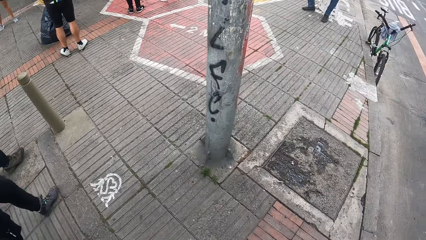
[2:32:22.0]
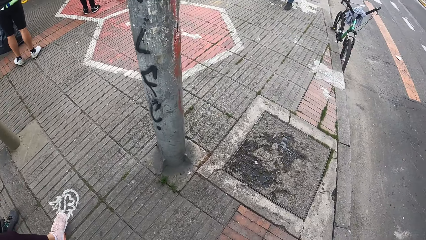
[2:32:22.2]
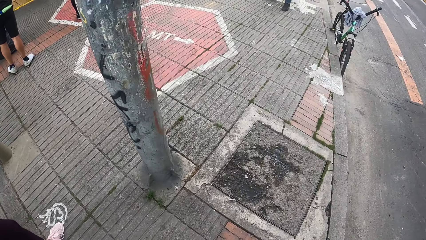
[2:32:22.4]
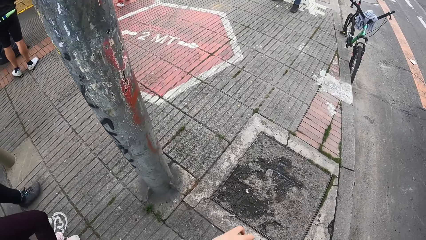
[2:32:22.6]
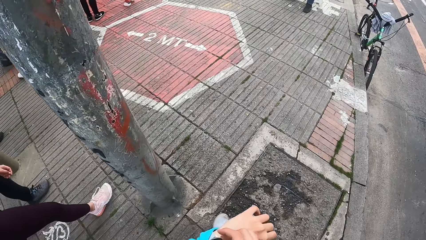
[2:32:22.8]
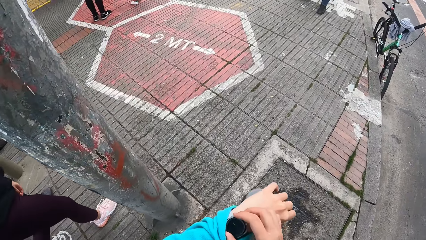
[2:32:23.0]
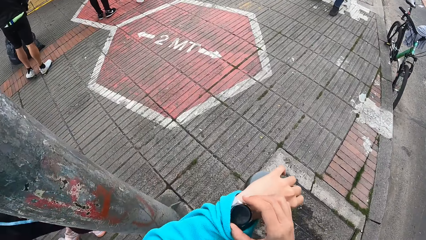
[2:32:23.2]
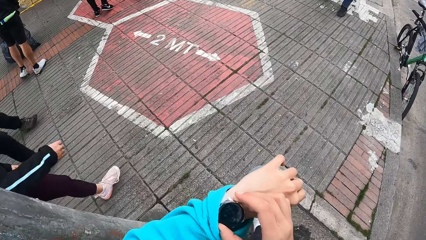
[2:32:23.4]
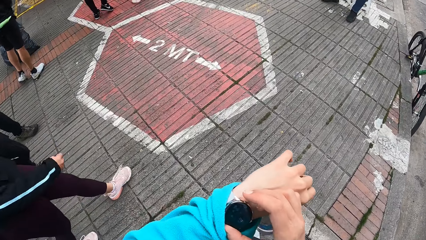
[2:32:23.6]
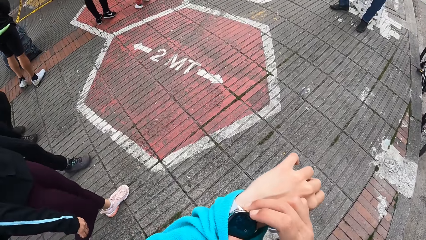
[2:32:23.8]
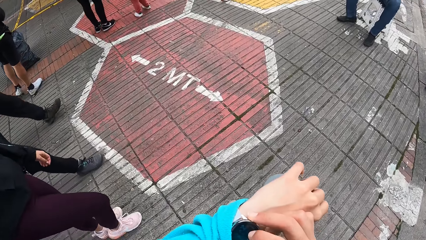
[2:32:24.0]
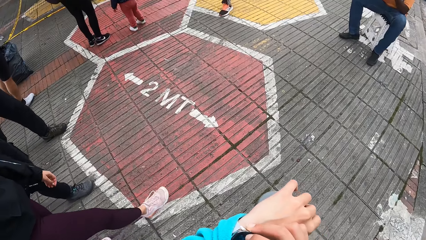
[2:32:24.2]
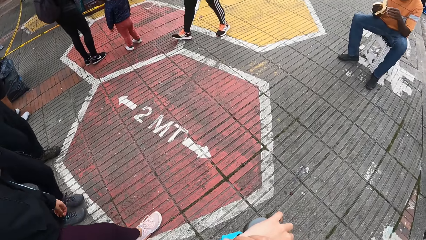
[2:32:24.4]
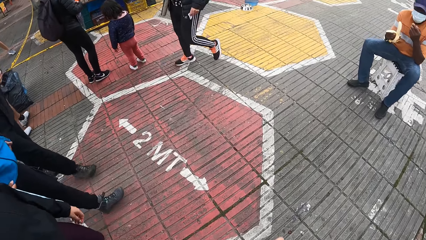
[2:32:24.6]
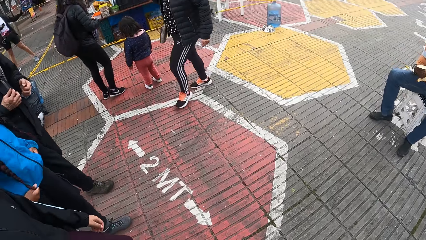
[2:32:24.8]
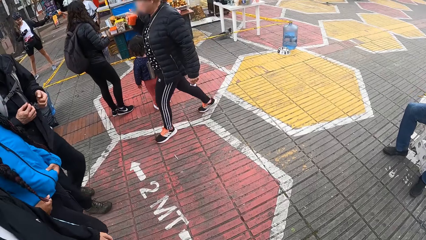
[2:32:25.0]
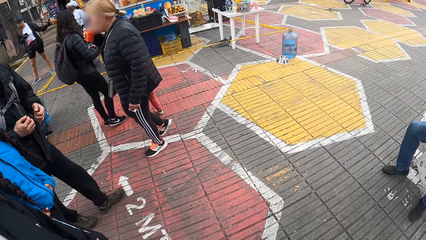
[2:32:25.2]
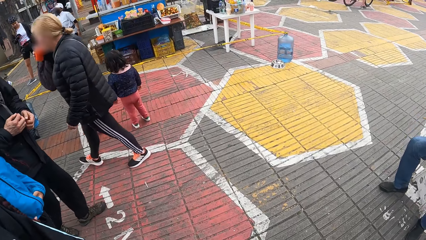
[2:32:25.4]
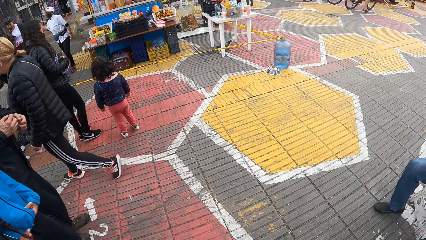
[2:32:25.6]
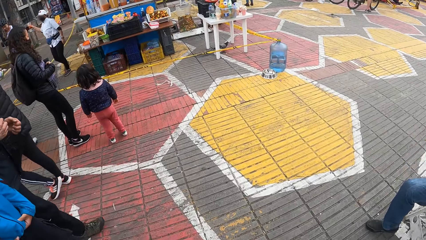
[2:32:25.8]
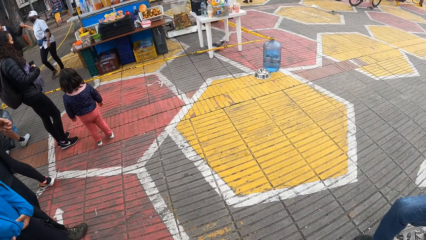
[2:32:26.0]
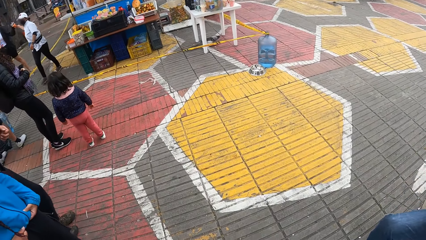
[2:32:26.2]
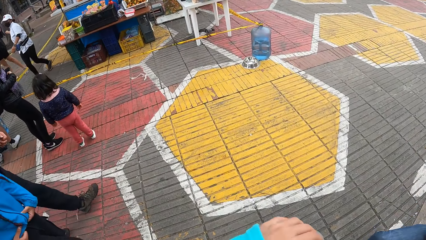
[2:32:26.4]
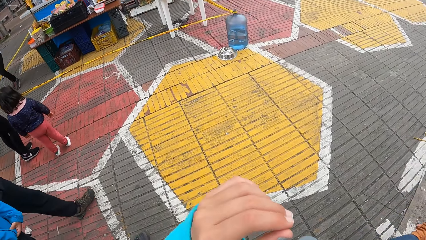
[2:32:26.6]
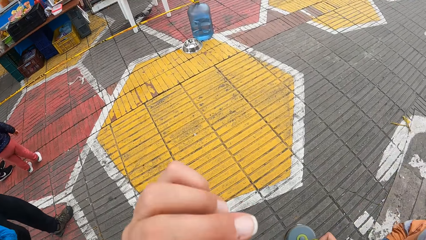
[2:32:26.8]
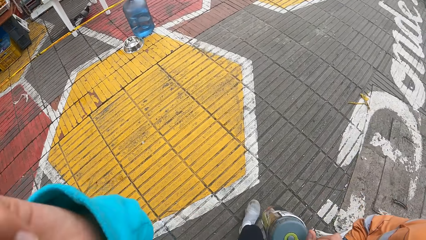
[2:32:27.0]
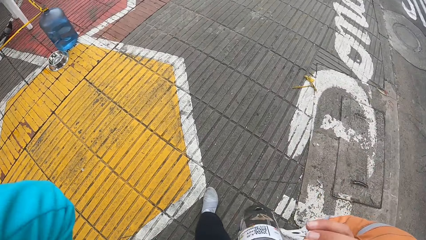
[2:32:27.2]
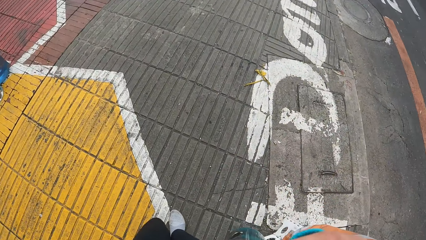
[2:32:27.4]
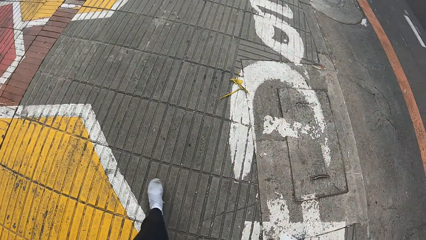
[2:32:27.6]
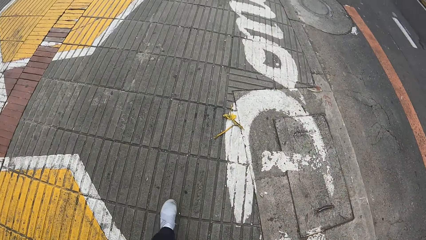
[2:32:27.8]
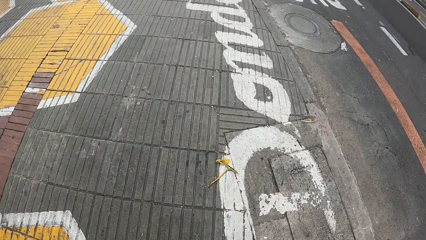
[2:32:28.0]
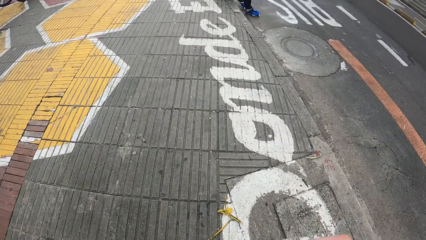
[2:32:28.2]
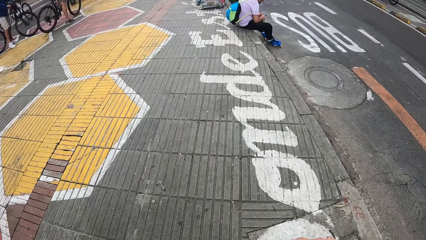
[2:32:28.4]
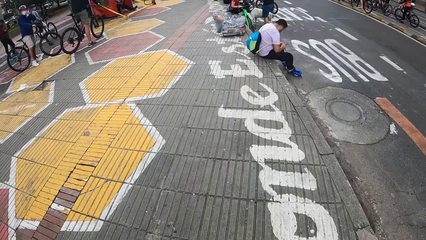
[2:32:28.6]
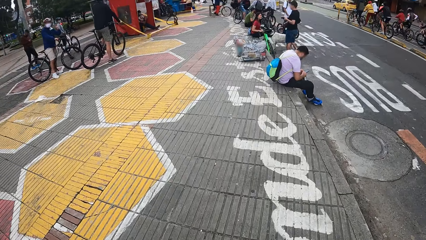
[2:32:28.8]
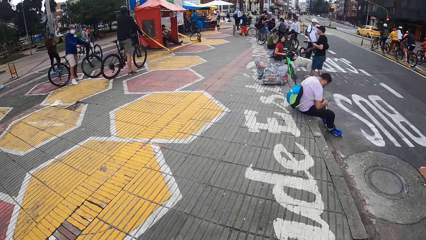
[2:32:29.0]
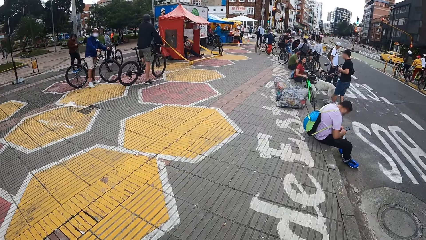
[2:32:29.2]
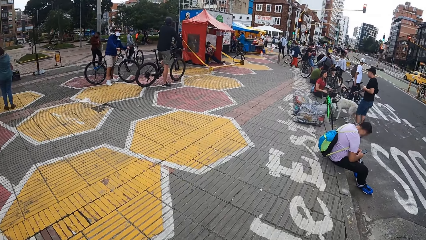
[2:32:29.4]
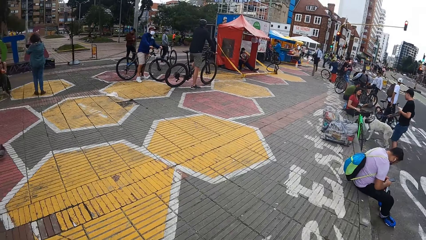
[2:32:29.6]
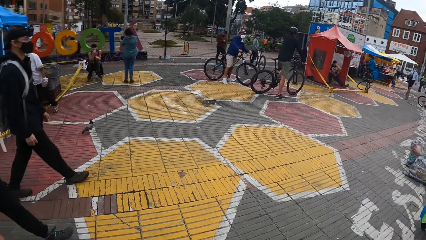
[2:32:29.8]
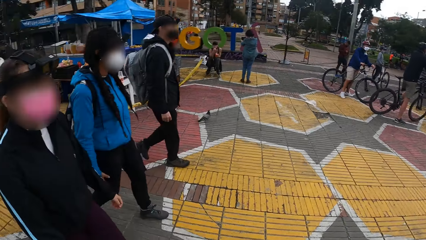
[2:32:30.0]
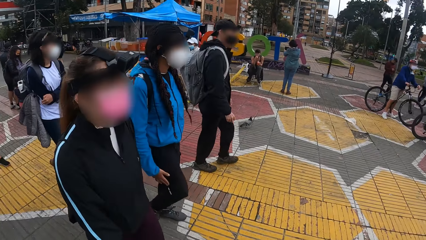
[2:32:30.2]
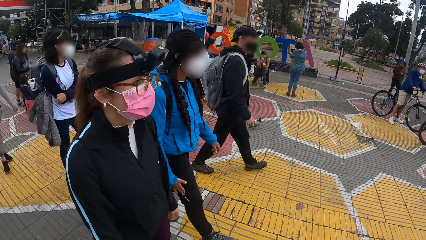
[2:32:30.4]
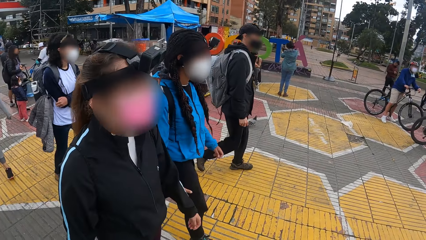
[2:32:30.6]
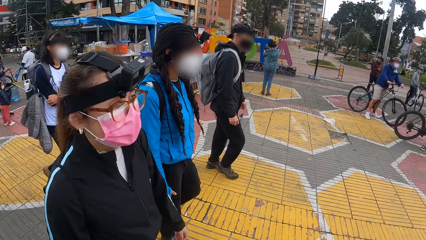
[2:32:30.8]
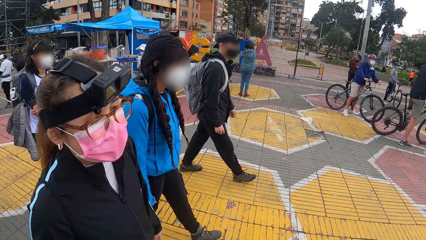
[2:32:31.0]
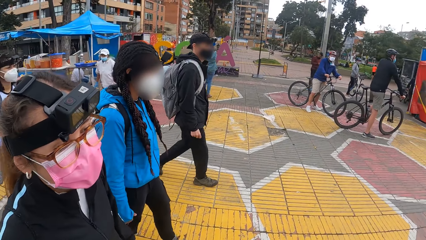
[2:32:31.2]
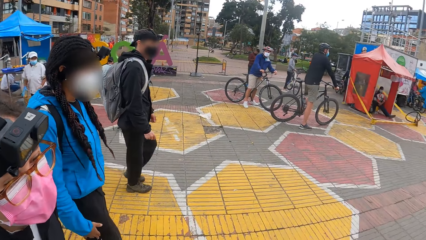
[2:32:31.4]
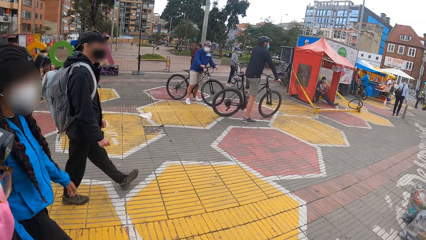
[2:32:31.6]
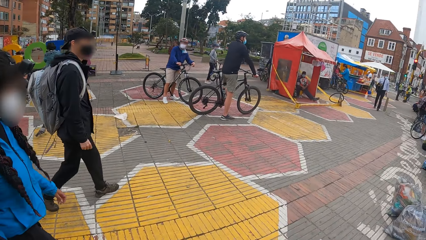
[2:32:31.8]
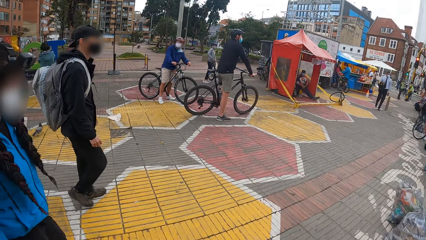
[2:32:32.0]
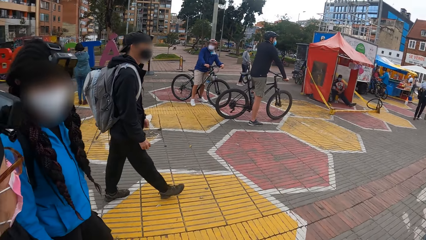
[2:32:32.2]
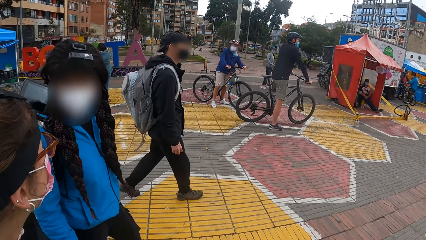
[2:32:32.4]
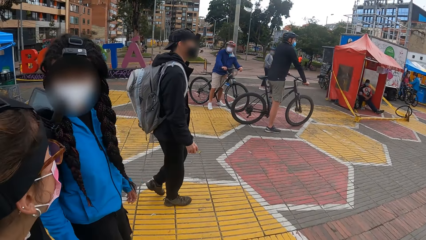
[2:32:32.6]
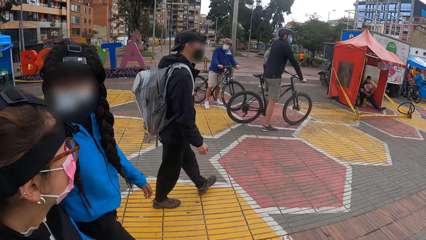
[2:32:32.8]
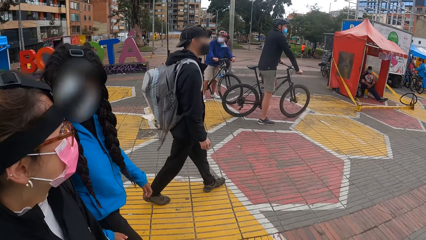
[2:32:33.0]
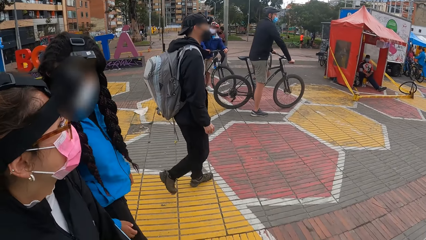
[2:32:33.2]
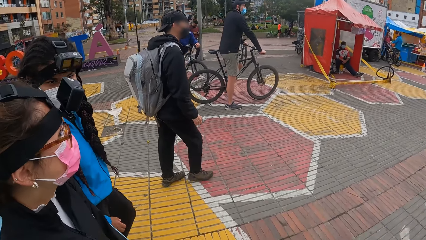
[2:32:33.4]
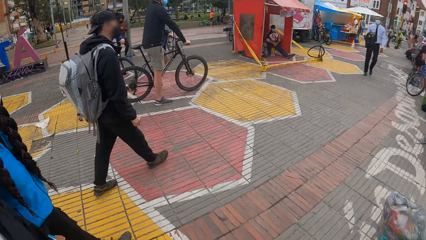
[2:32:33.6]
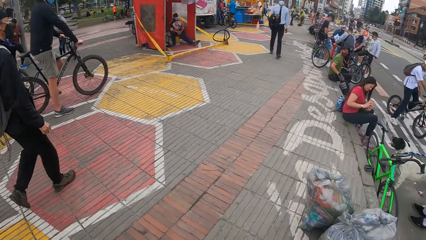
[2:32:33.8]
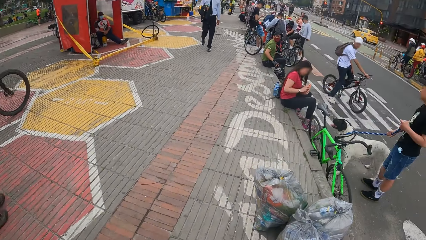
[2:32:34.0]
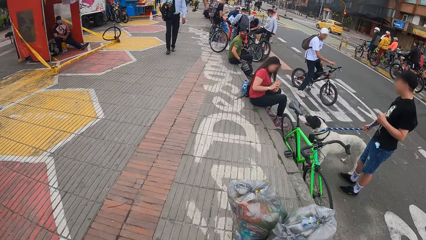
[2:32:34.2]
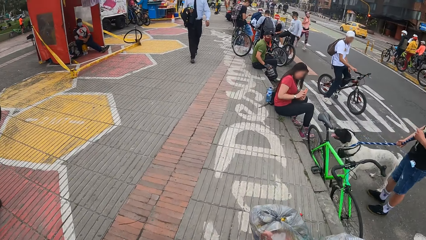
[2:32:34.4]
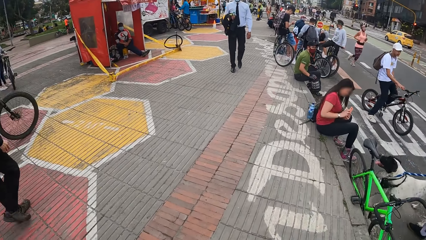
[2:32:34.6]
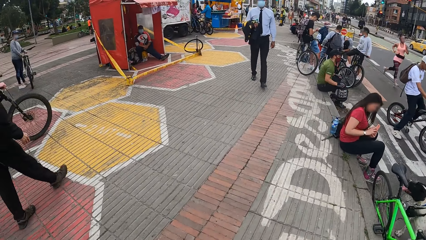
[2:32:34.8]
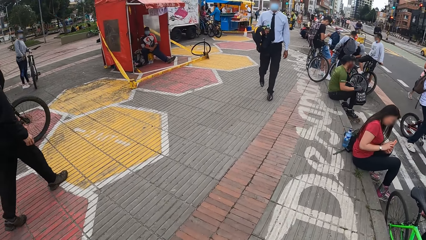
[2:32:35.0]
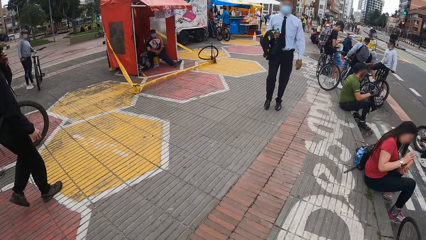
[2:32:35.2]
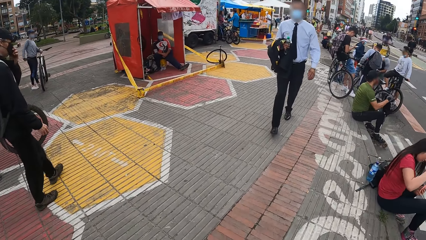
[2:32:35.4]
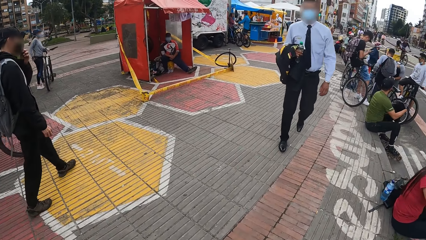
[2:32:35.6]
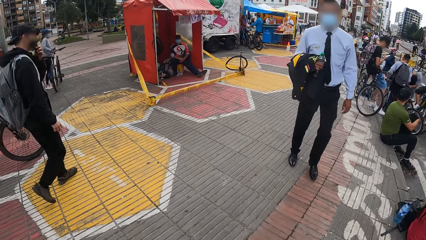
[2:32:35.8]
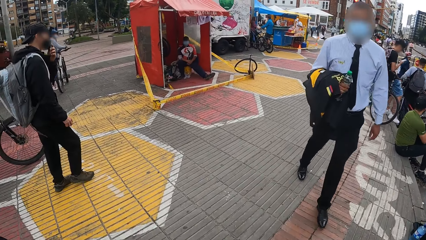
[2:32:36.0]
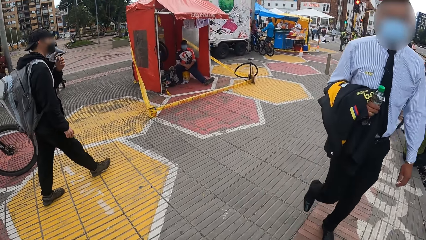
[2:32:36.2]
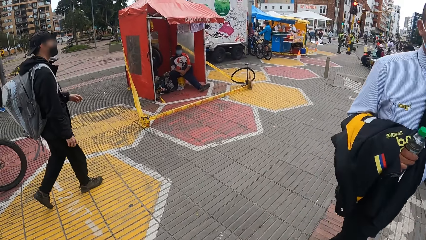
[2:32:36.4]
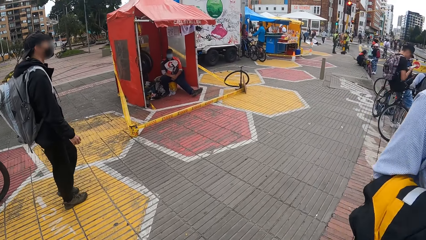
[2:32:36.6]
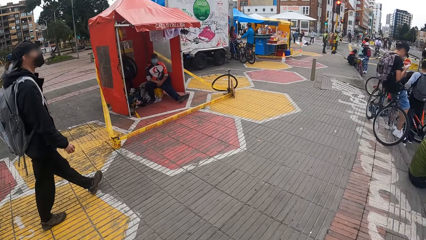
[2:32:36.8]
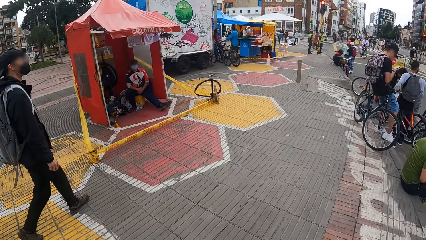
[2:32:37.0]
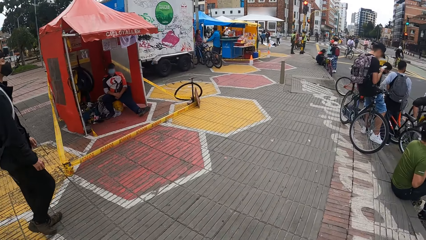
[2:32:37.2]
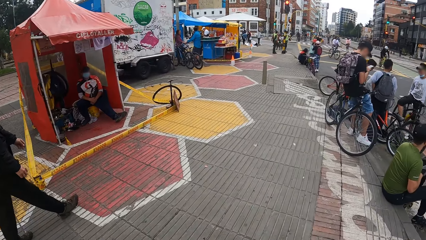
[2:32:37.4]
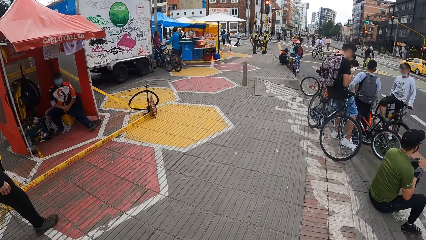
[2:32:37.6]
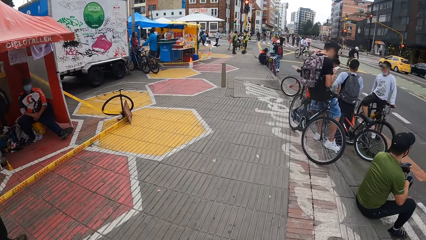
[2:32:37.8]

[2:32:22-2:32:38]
The camera wearer presses the watch in her left wrist with her right hand. She looks at the hand watch. She moves her left hand towards her head. The woman interacts with another woman.
